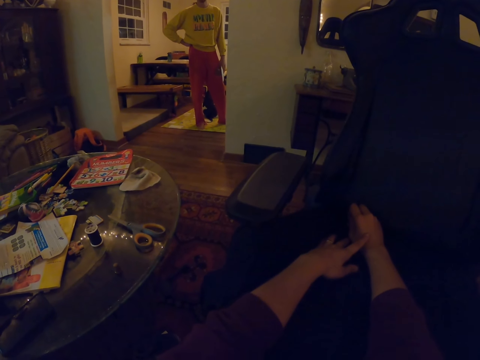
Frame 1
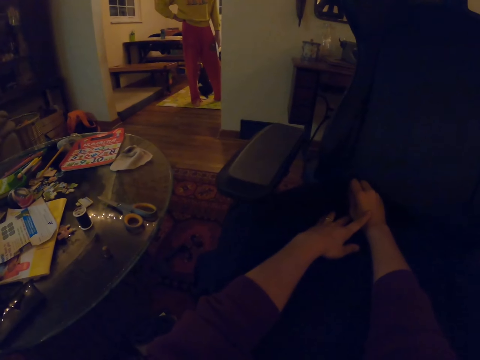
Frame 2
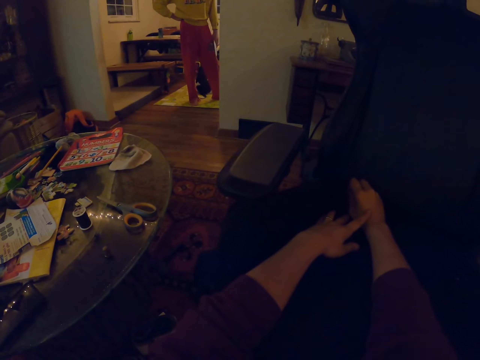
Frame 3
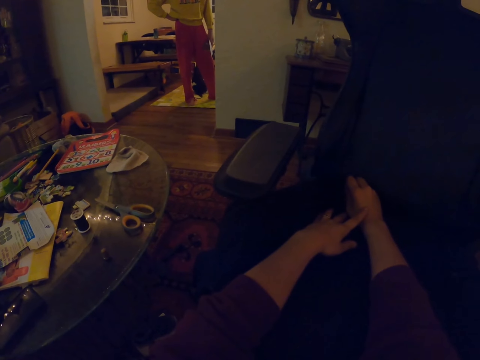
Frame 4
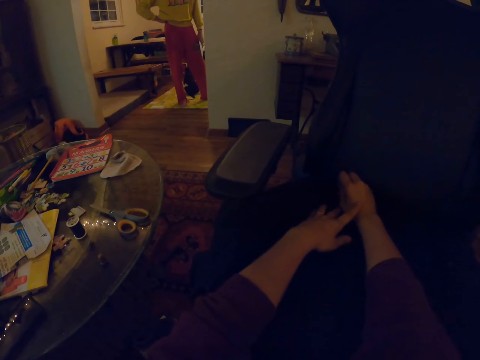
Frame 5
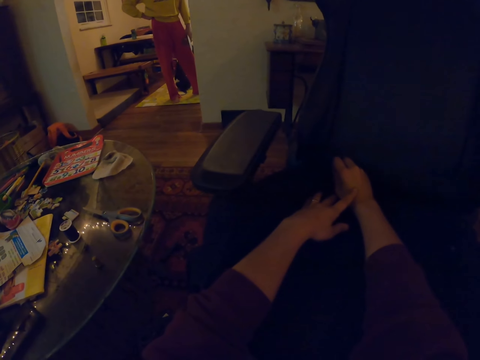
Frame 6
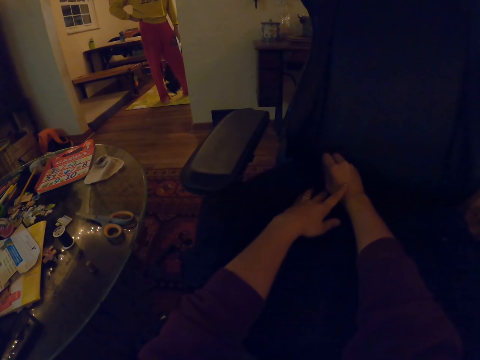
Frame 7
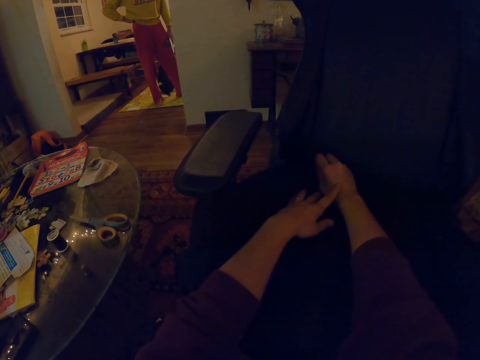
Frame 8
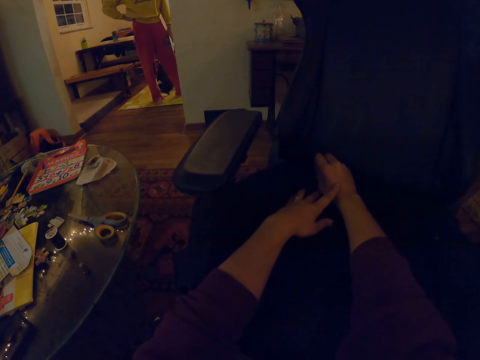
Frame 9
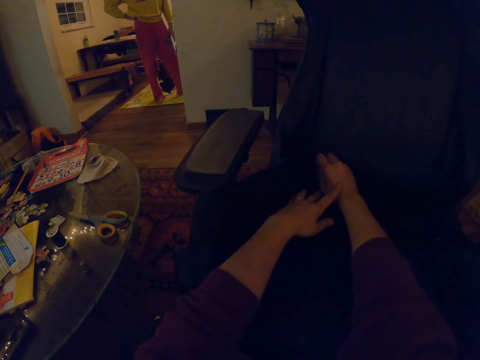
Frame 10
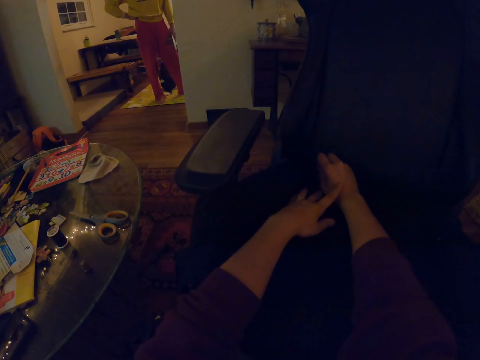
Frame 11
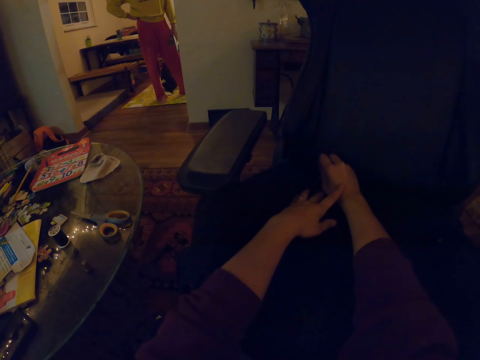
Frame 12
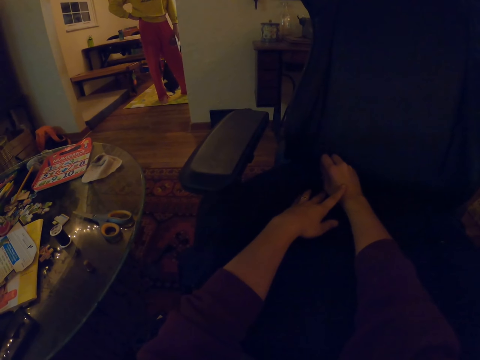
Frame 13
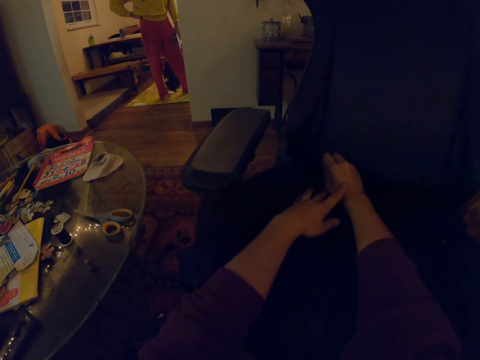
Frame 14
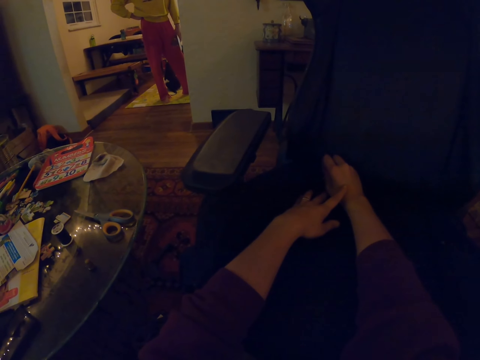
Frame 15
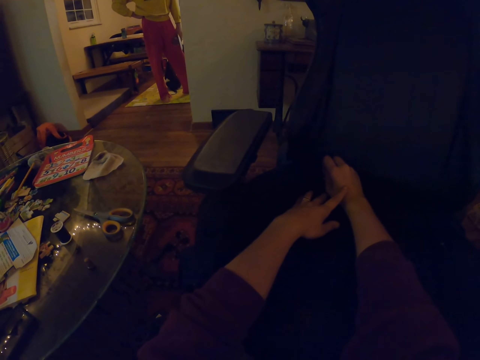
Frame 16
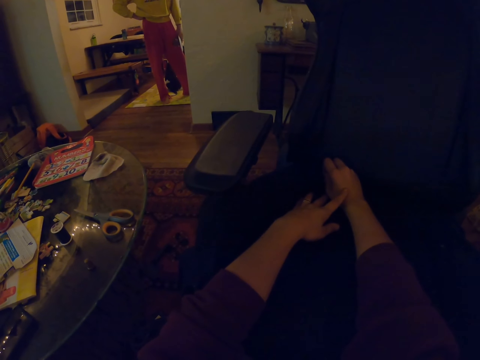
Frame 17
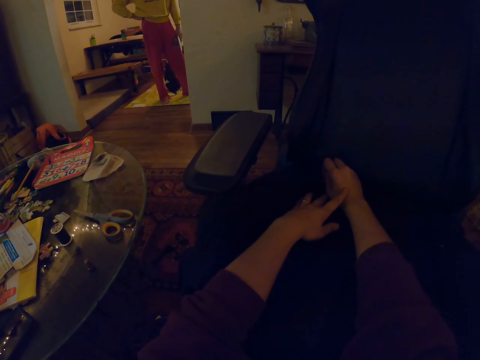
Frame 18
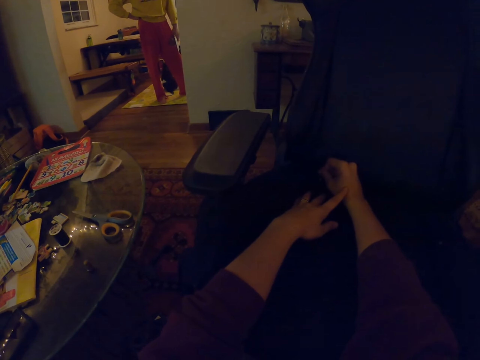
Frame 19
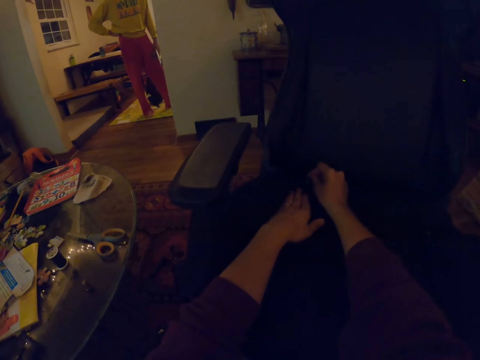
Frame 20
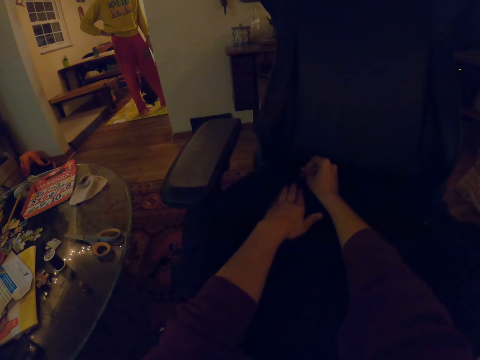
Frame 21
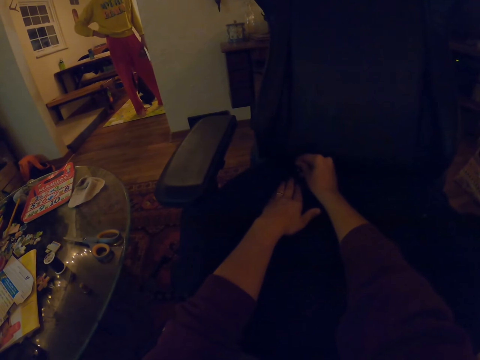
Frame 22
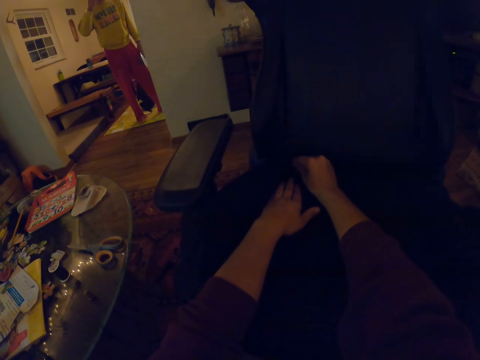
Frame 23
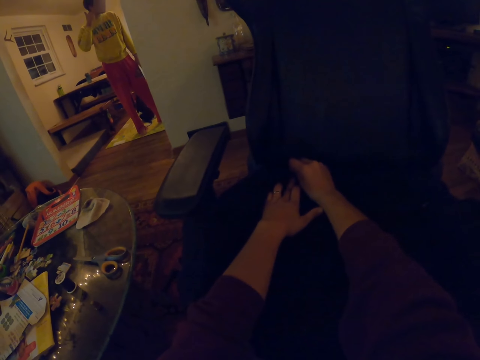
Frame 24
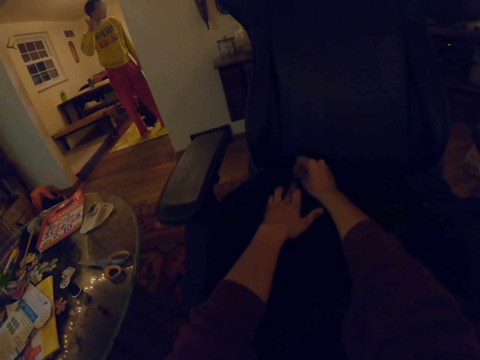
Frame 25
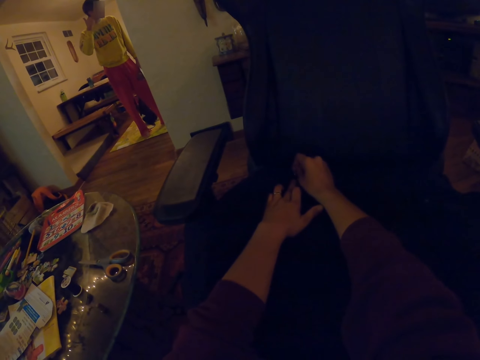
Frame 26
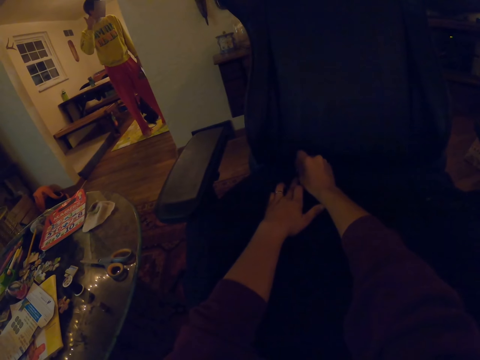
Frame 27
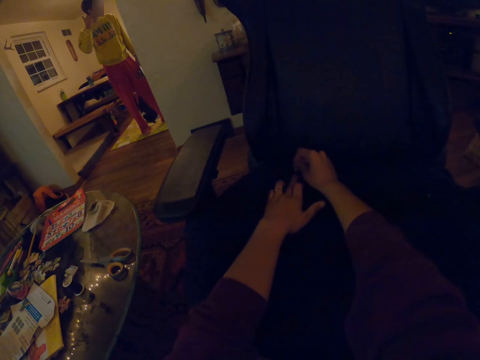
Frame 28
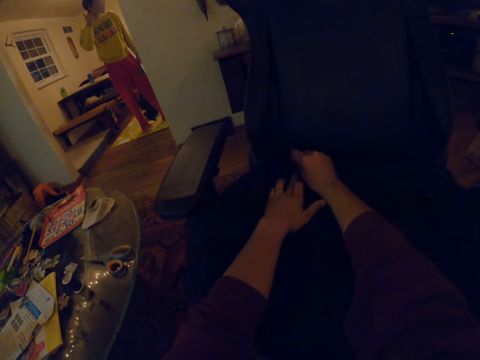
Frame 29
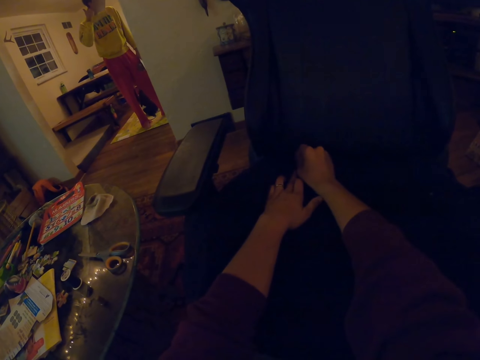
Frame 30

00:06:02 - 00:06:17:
A man raises a hand.

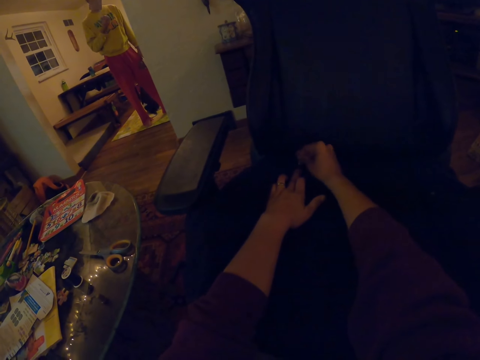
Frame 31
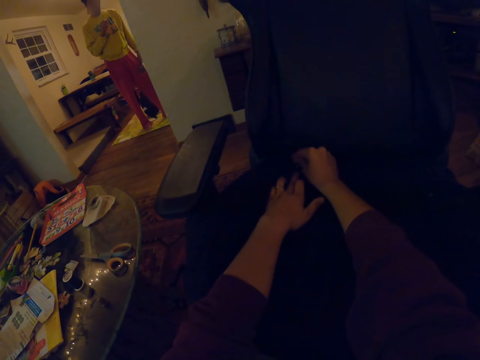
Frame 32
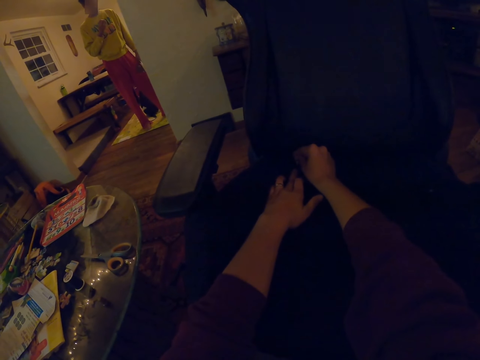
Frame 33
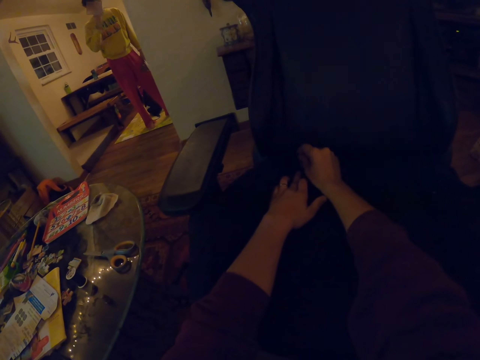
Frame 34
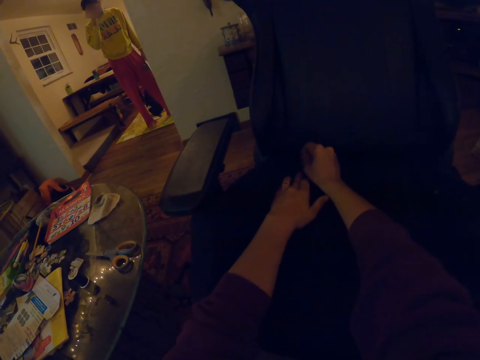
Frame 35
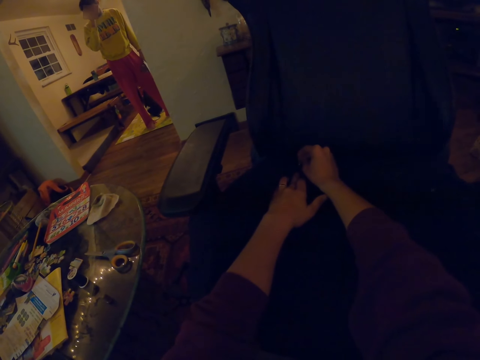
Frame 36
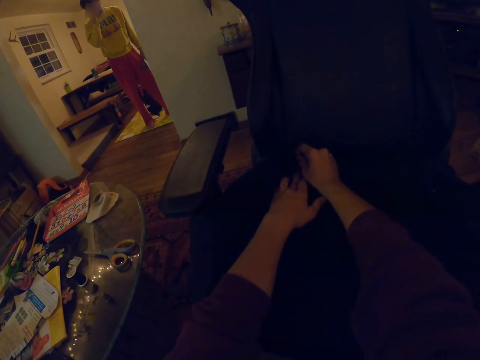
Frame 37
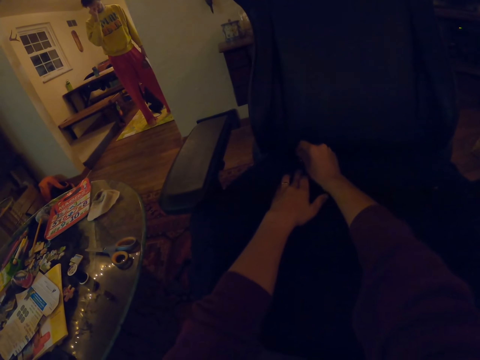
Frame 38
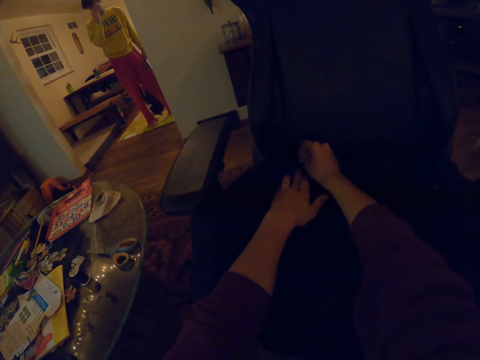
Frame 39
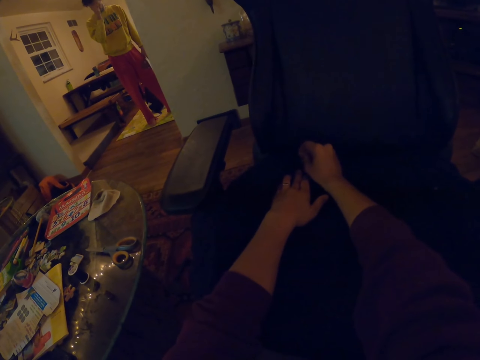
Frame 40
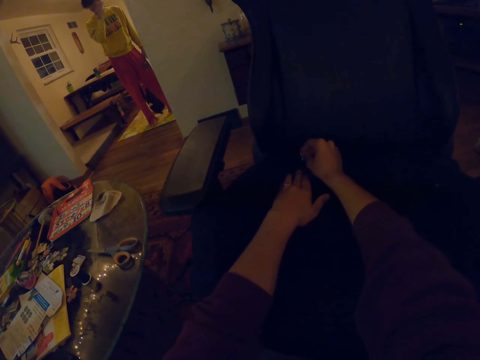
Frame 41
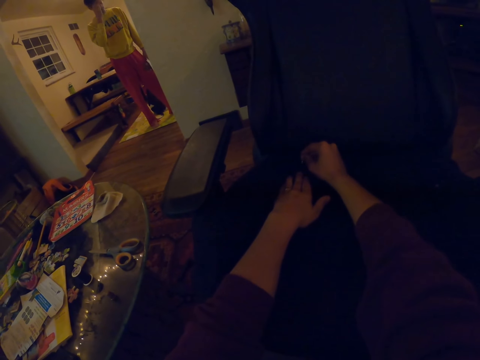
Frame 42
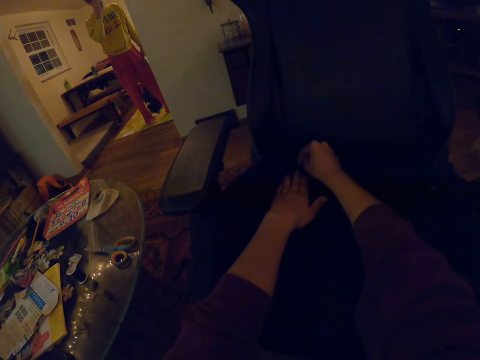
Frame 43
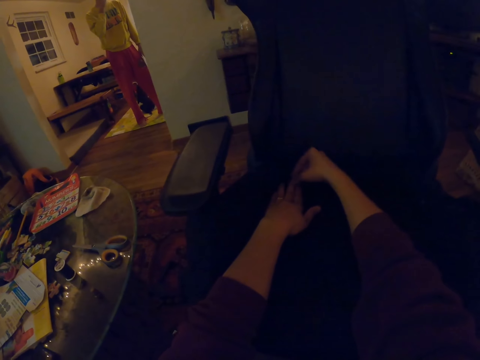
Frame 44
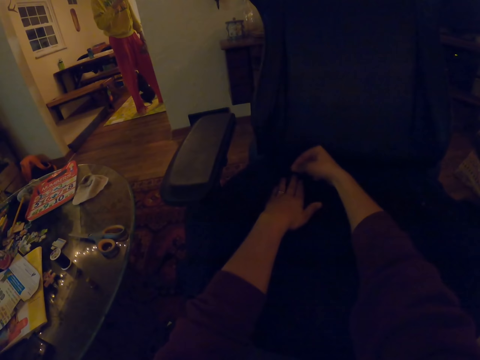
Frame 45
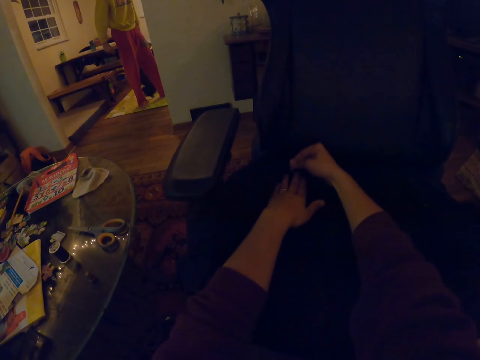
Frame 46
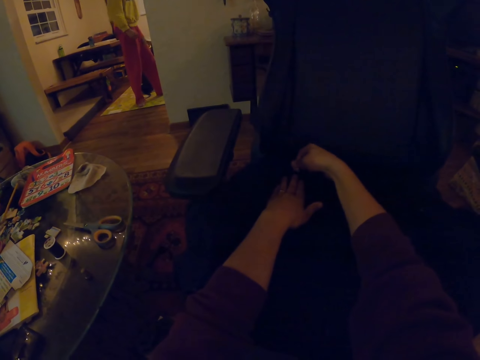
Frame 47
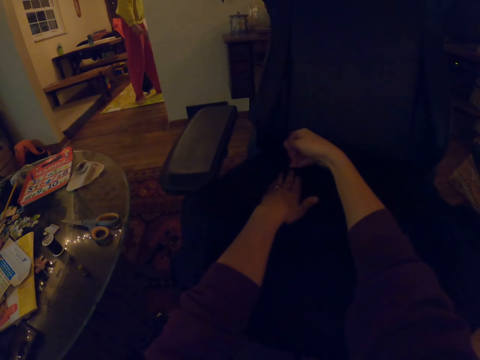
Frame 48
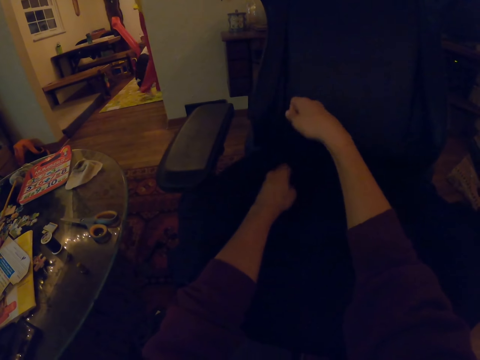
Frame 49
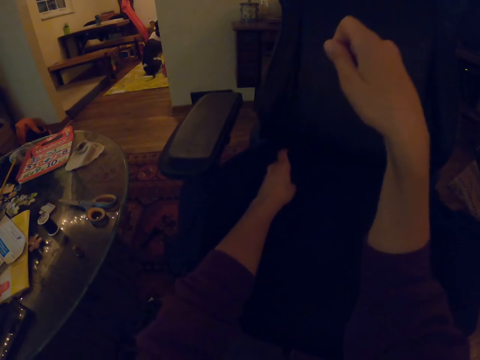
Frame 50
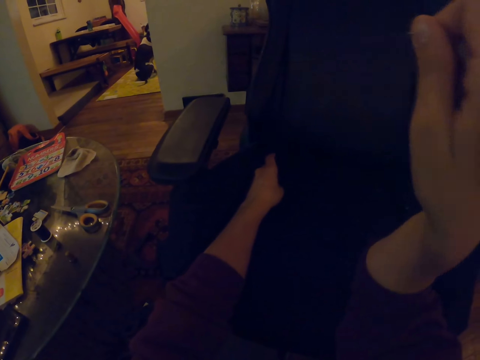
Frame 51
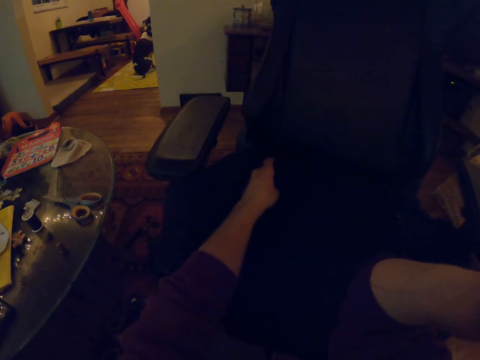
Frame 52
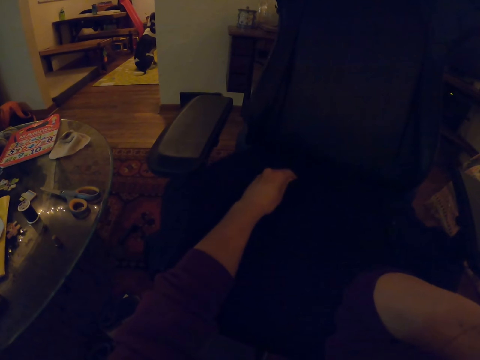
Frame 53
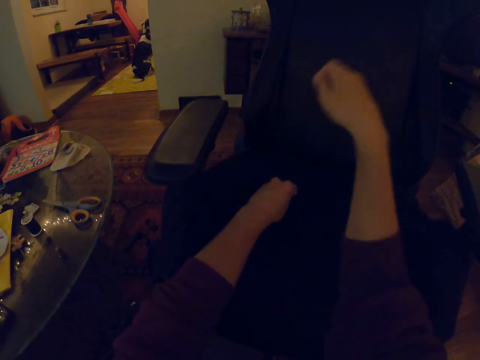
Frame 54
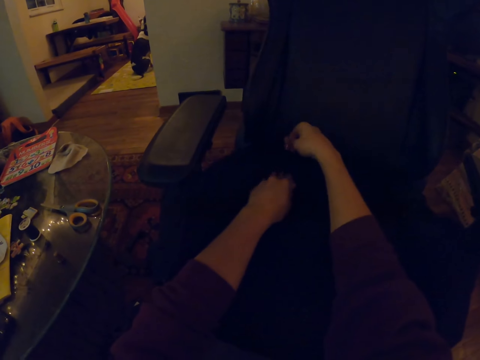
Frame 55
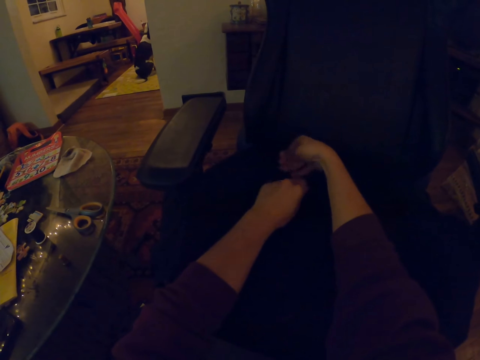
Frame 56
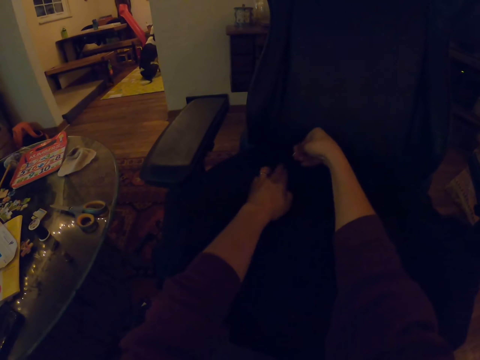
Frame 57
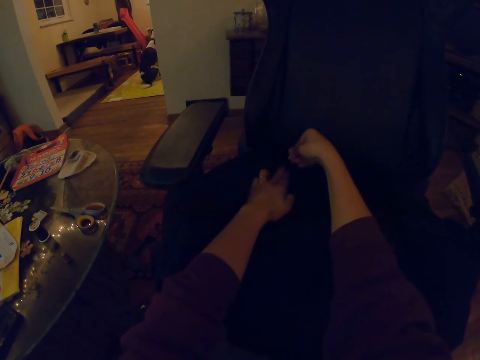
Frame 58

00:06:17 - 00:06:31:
The camera wearer sews a chair with a needle and a thread. A man walks away. The camera wearer knits the chair cloth.
